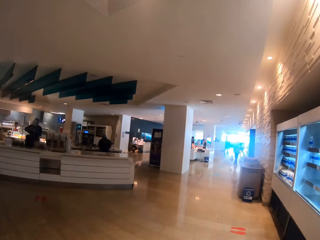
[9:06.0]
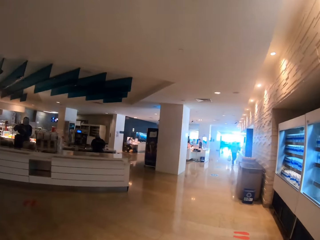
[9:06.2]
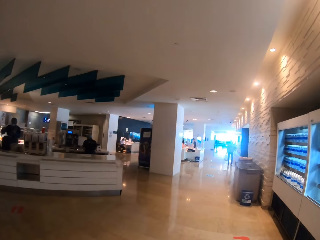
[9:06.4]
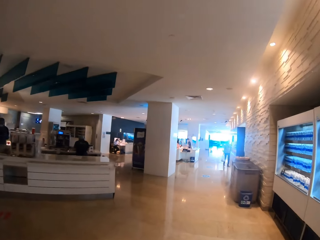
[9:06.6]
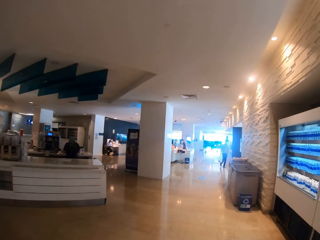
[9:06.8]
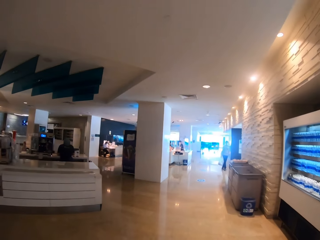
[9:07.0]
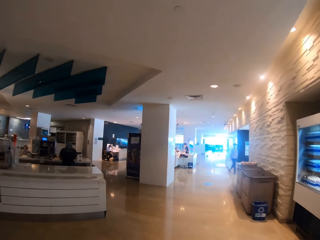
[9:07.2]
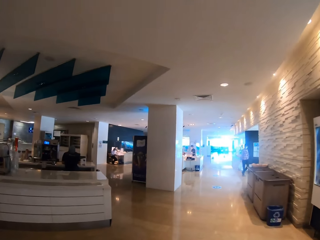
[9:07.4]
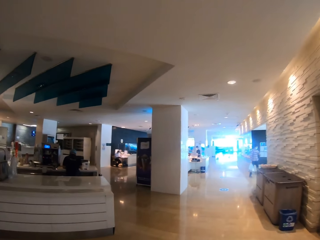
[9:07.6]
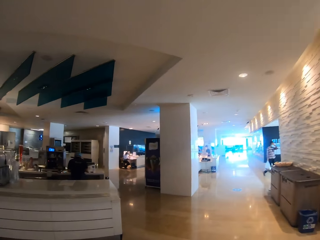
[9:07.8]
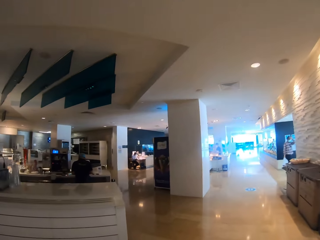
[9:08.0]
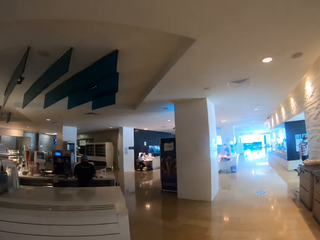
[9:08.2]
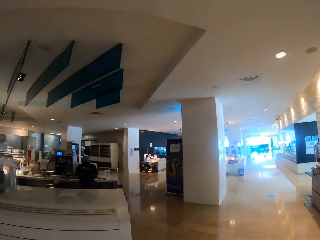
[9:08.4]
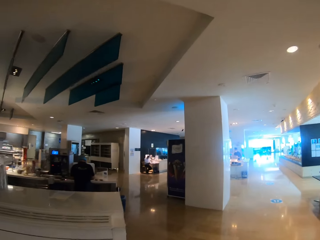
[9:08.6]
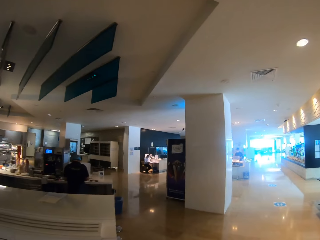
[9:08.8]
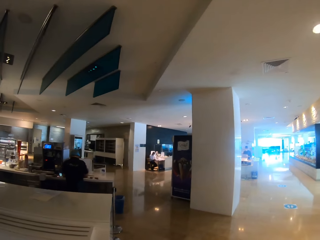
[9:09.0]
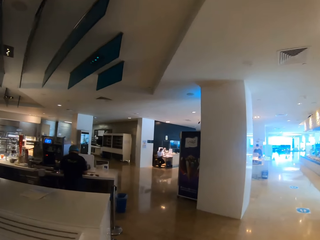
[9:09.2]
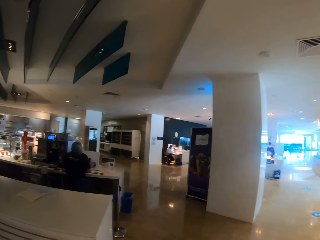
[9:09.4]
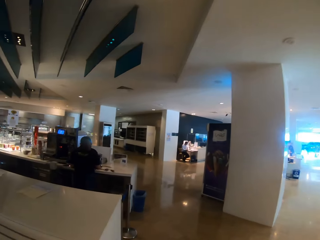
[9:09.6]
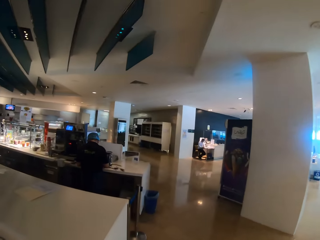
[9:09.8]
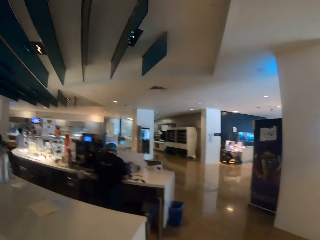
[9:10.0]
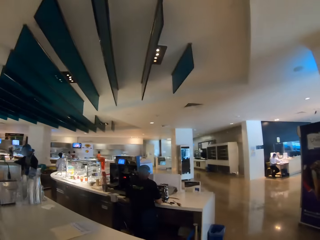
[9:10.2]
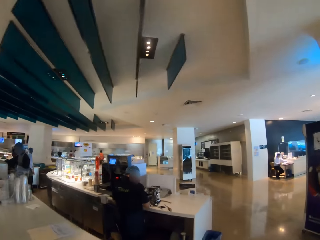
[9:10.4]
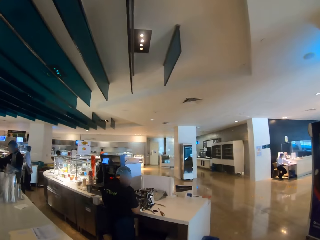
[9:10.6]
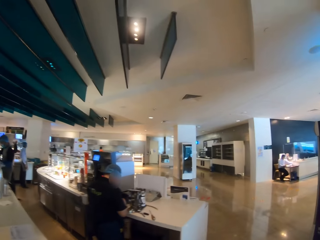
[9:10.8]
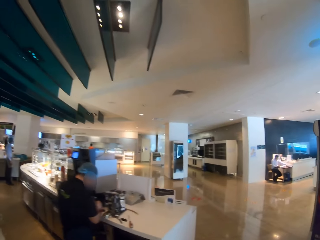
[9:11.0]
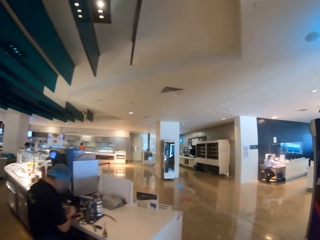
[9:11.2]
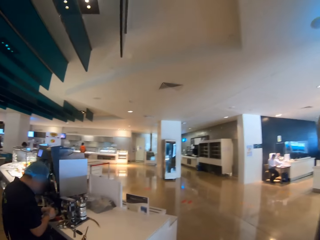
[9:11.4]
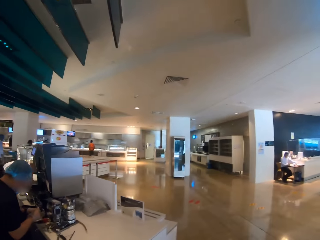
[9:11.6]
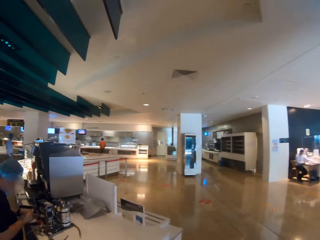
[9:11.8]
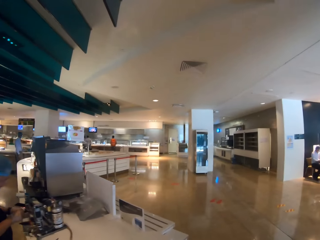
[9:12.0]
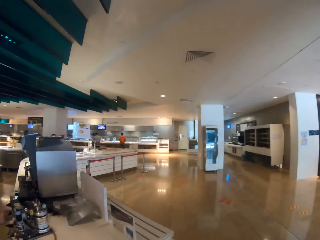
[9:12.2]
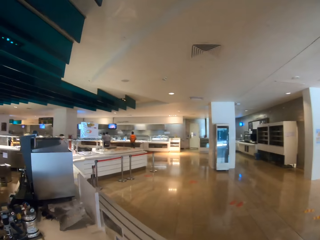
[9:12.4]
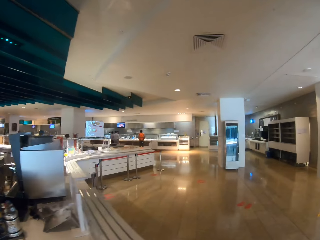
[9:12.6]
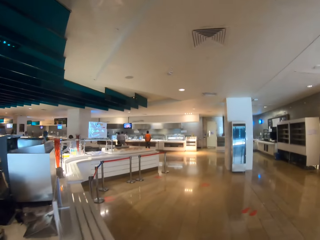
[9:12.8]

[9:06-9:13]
The camera wearer looks around the restaurant. They walk across the restaurant. They walk around the compound. A person sits on a counter.

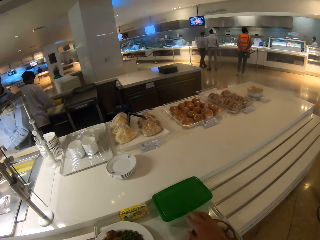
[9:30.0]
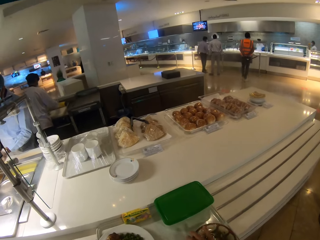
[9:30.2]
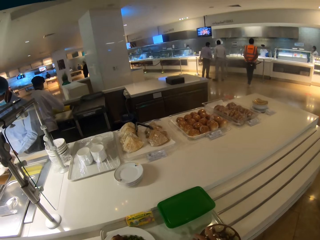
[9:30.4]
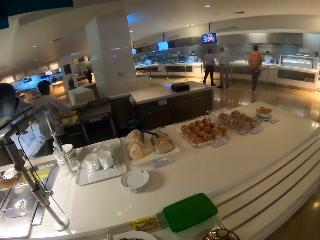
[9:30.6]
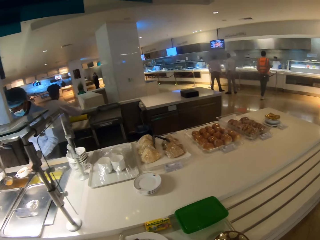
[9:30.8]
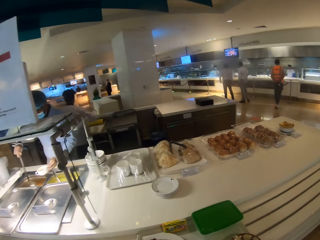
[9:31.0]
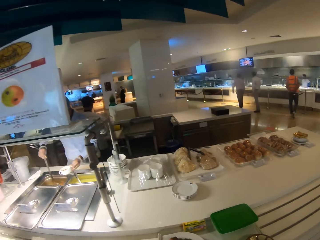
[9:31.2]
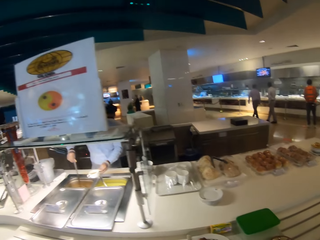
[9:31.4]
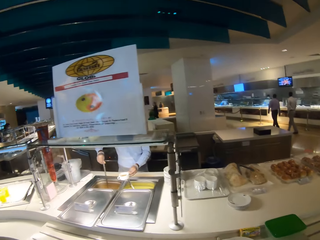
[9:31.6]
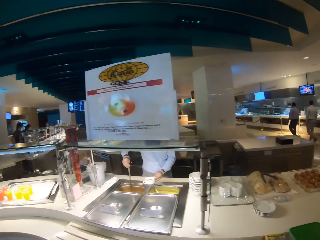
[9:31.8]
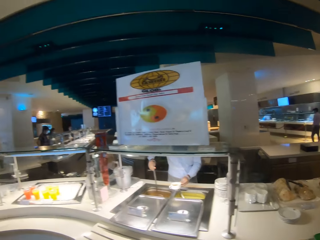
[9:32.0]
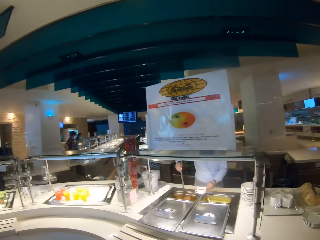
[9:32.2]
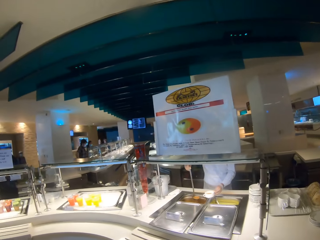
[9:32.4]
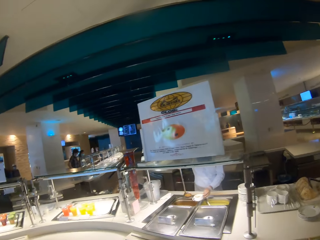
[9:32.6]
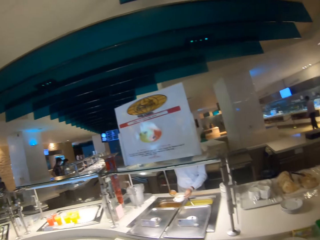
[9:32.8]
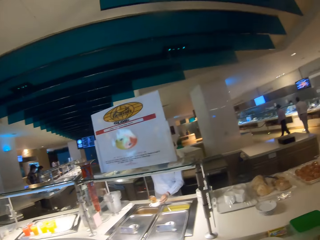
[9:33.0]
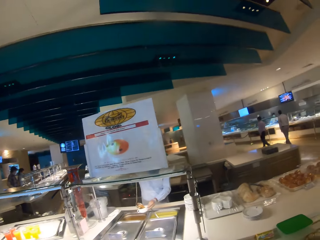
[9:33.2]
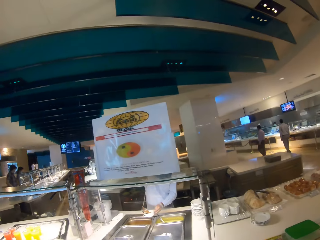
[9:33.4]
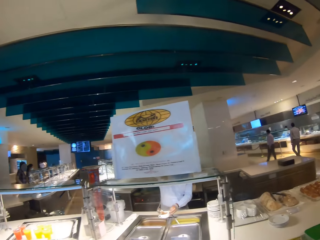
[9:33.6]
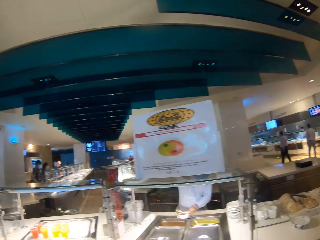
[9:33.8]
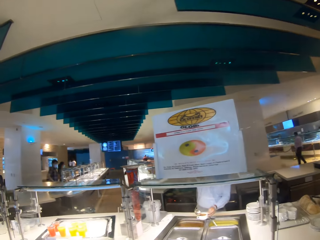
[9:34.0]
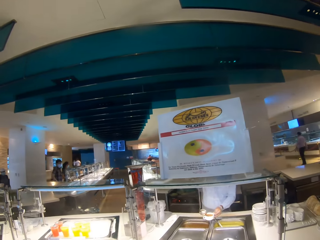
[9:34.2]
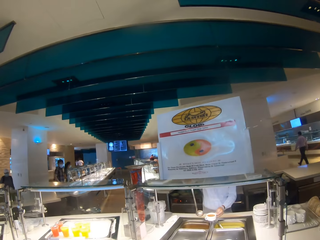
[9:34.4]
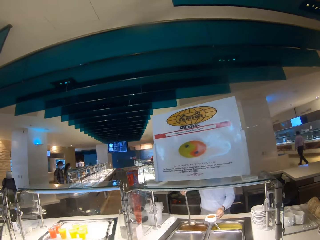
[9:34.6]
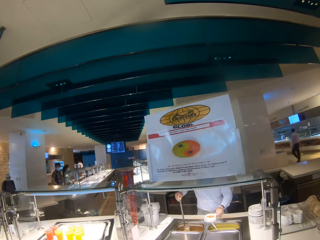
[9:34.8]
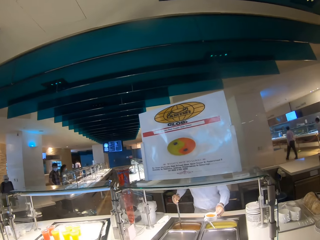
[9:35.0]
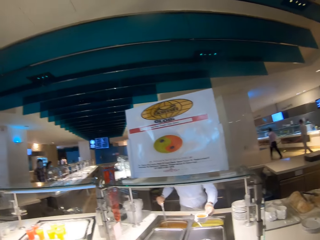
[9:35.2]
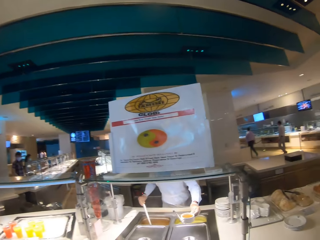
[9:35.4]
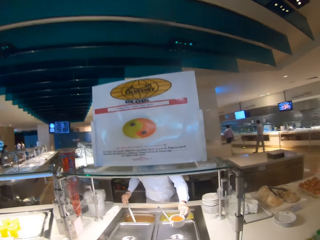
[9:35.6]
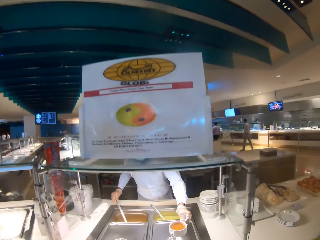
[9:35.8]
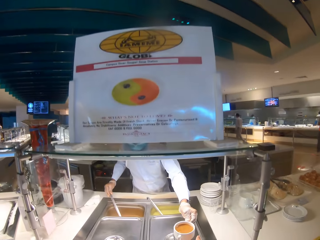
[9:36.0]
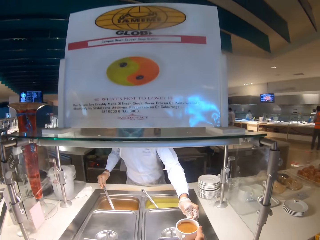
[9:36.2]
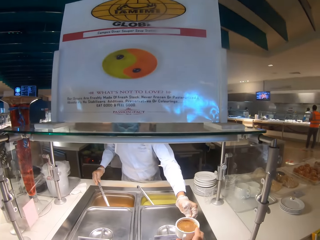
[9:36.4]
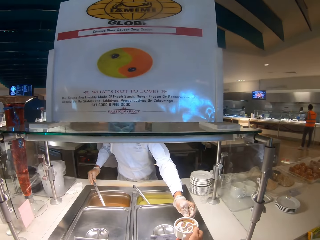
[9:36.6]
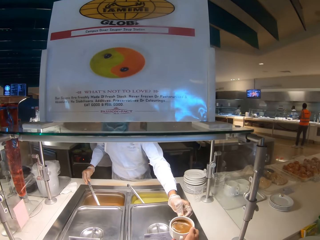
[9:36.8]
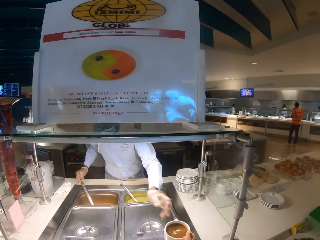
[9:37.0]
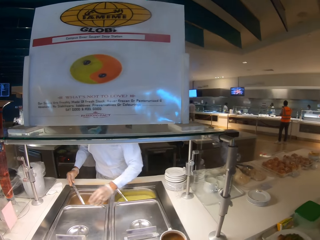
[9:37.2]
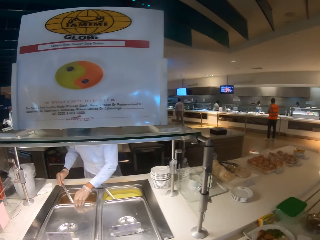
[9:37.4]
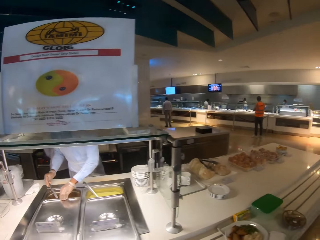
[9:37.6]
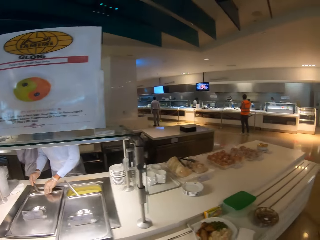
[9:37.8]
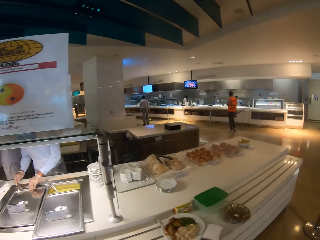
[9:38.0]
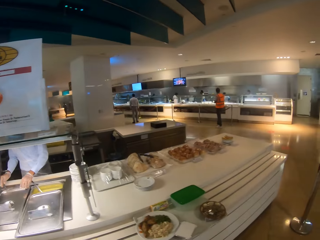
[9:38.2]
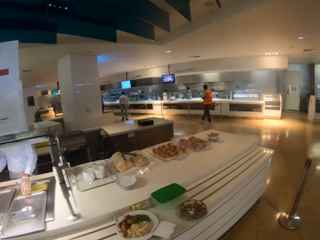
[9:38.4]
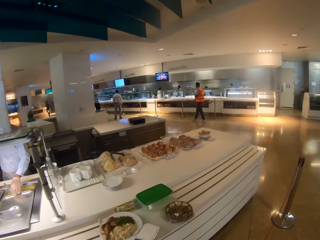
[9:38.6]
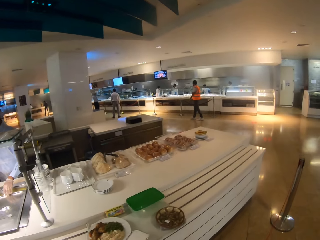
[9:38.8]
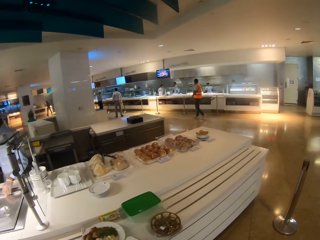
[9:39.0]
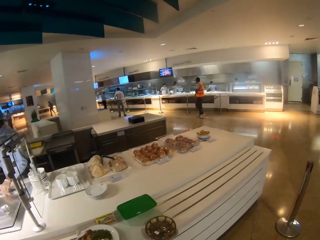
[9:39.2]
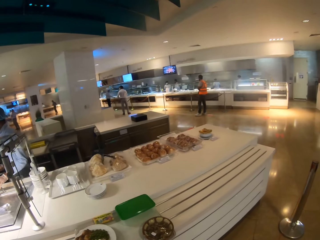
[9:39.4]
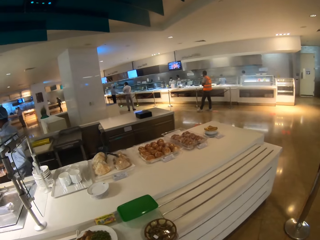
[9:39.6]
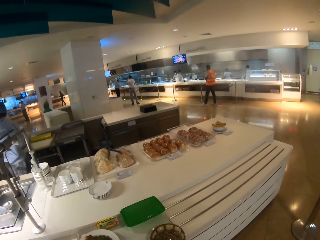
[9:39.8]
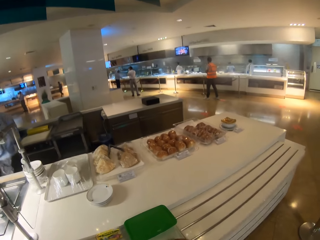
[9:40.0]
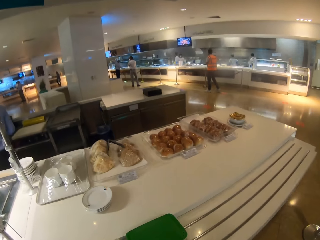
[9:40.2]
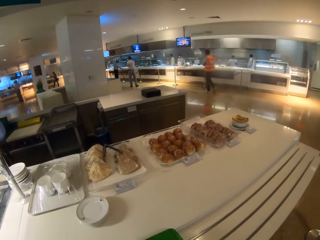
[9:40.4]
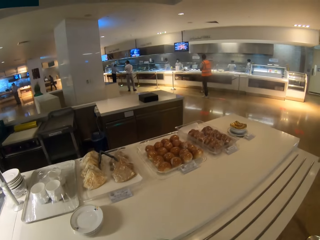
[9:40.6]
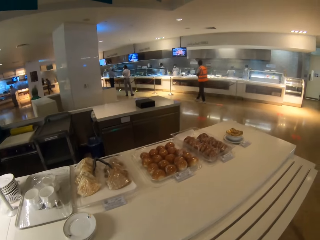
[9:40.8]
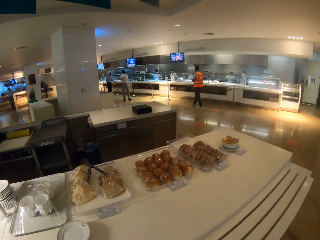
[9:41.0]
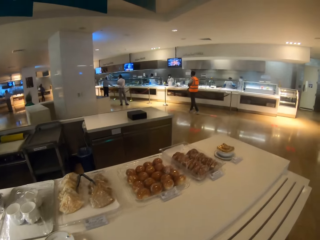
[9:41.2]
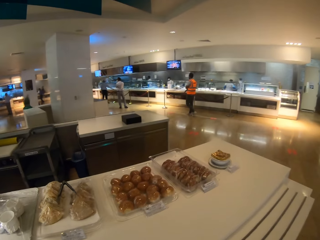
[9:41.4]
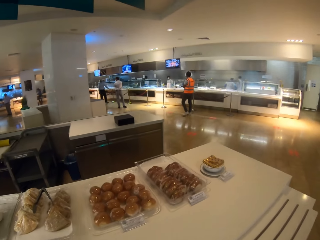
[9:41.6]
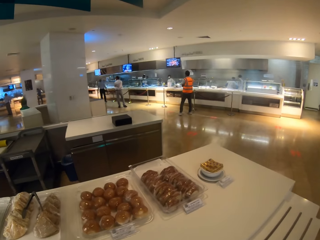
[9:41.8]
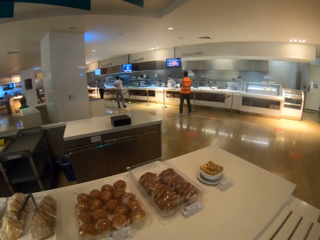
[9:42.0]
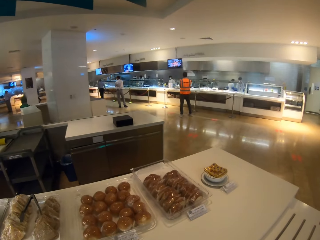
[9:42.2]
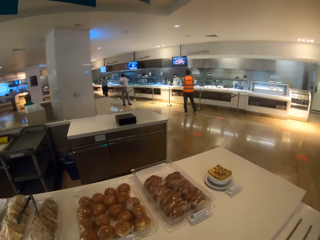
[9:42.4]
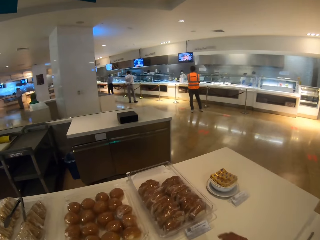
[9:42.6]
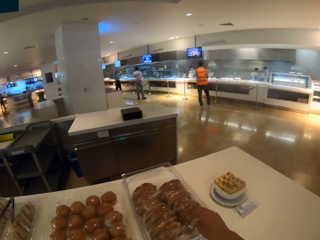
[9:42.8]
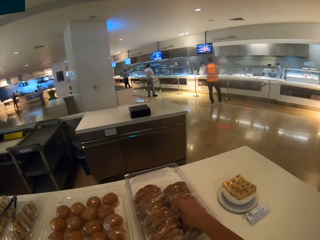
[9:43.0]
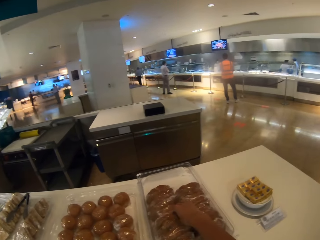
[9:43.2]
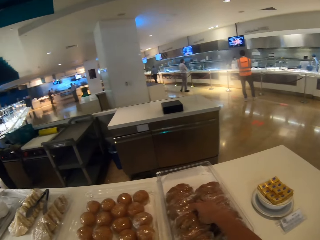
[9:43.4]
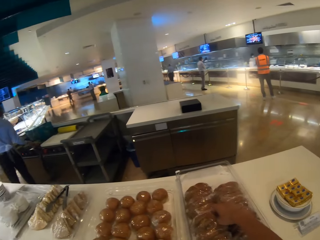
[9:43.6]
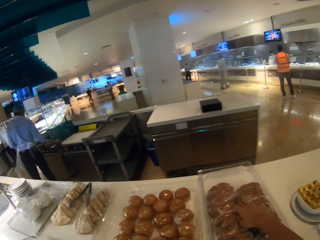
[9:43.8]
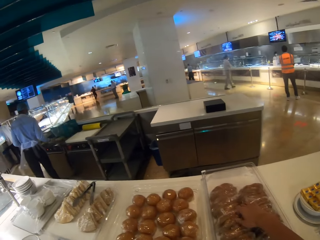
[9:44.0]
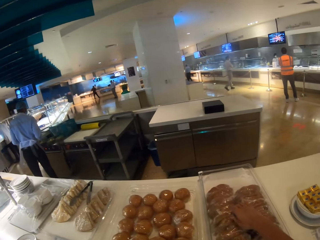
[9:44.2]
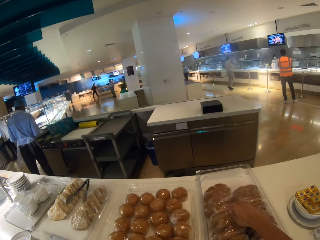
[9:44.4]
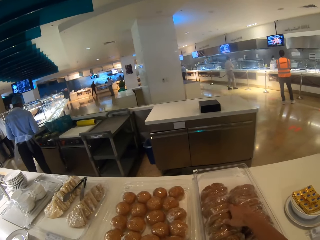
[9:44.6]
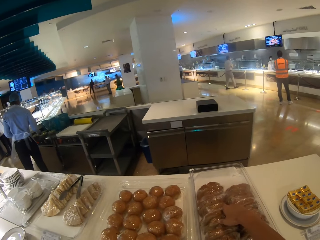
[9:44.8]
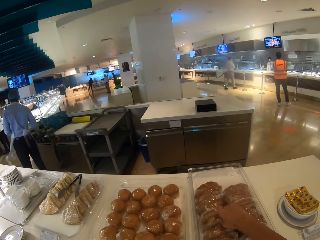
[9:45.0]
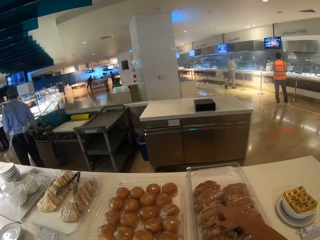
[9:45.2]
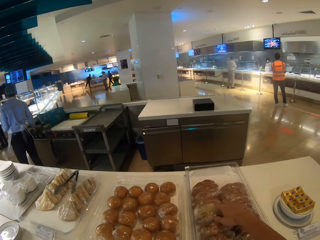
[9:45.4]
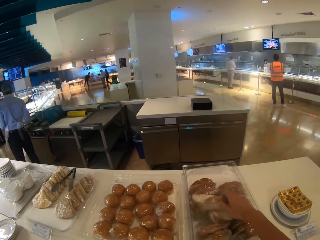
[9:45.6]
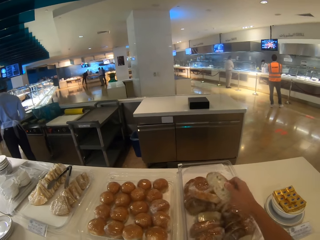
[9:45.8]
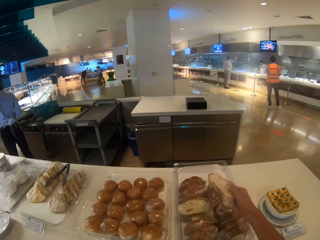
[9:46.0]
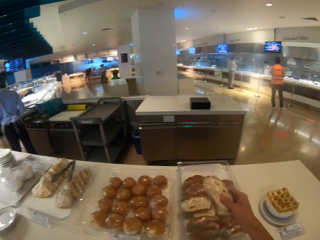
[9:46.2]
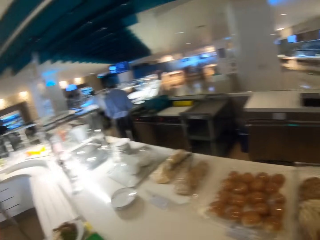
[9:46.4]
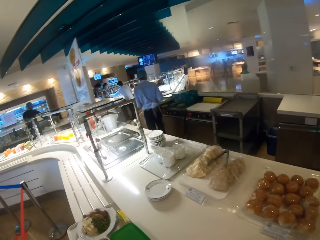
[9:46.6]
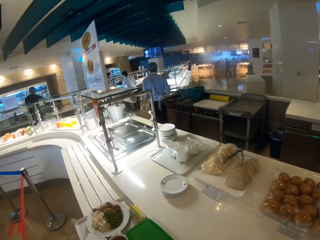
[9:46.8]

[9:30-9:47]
The camera wearer moves the container on the tray. They look around the restaurant. A person puts soup in the cup. The camera wearer picks up the food from the person. They put the plate down. They pick up bread from the tray. They pick up the tray in the dish.
